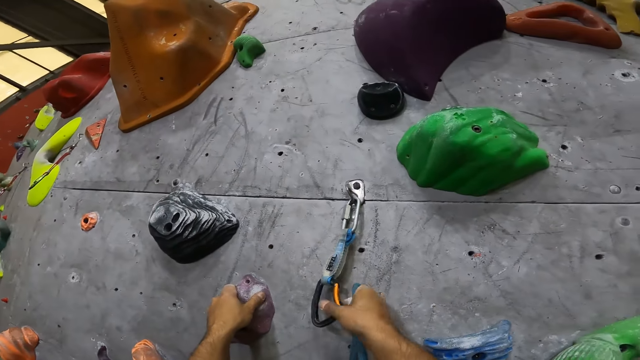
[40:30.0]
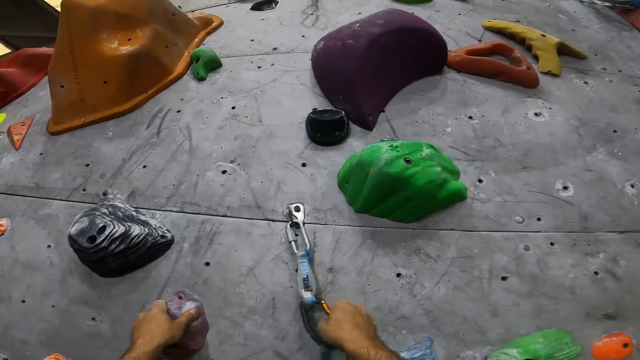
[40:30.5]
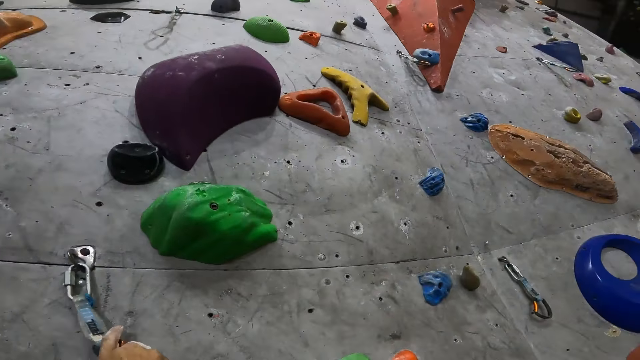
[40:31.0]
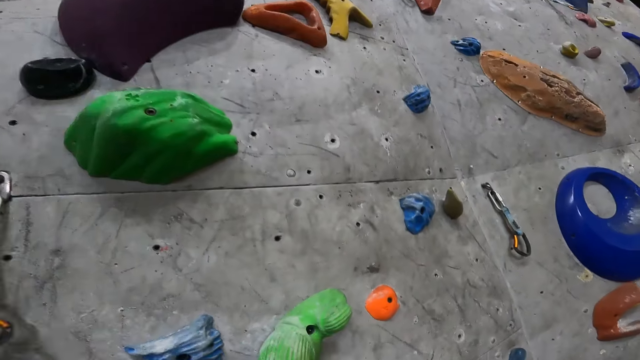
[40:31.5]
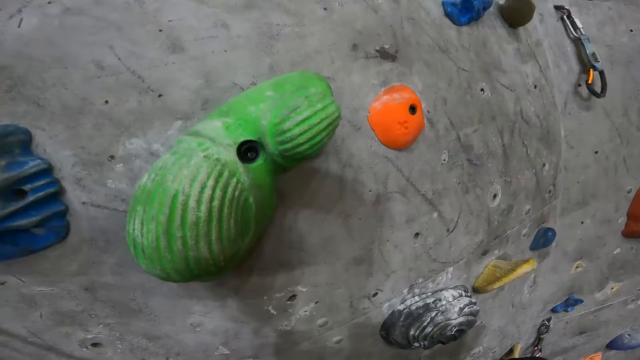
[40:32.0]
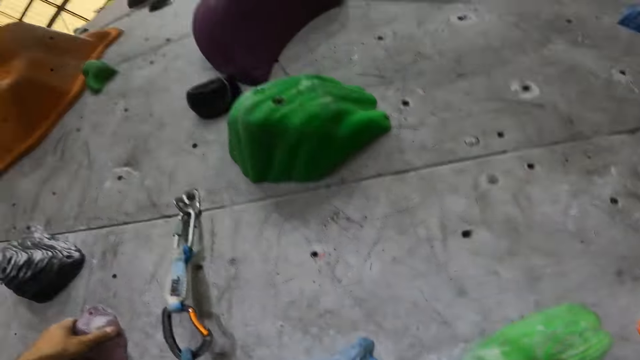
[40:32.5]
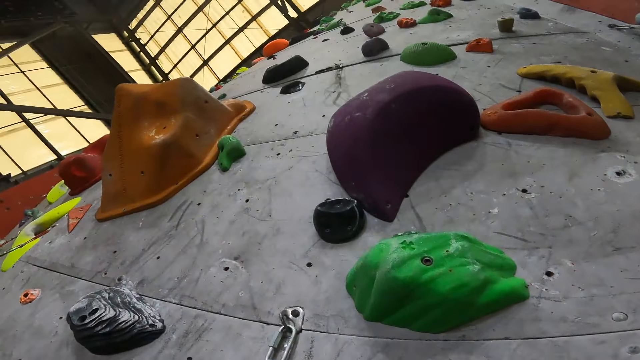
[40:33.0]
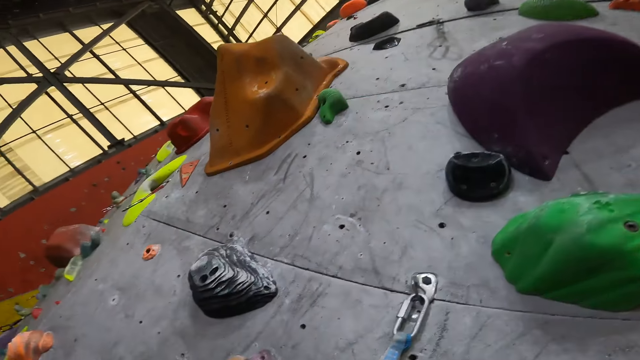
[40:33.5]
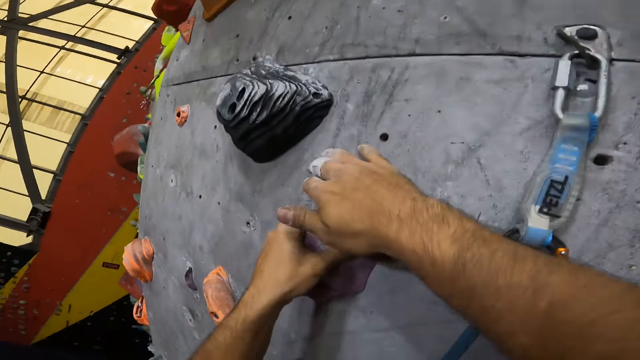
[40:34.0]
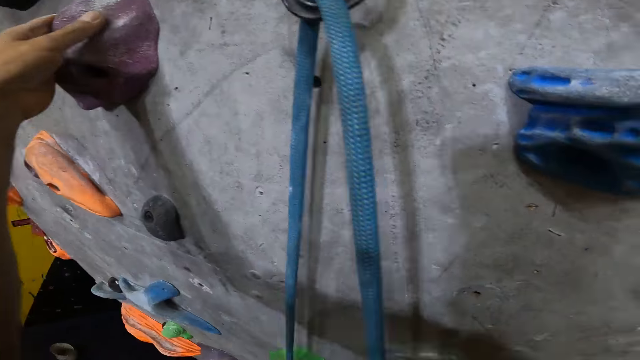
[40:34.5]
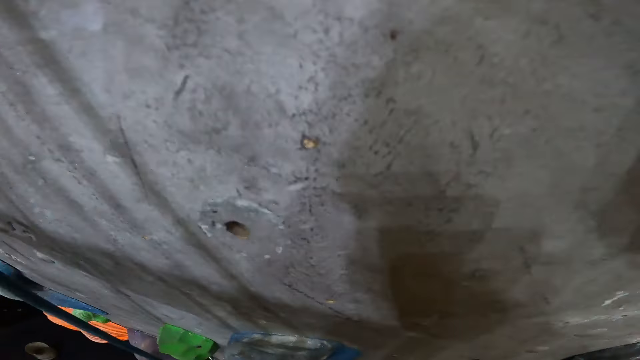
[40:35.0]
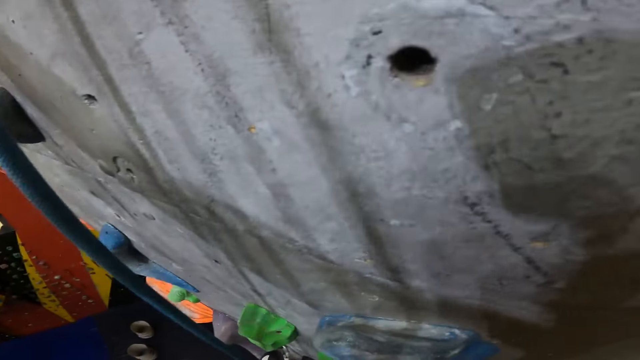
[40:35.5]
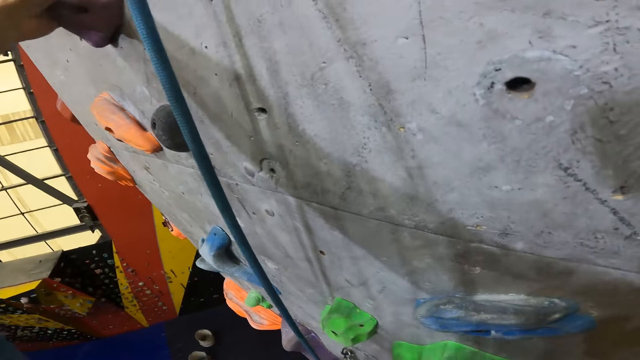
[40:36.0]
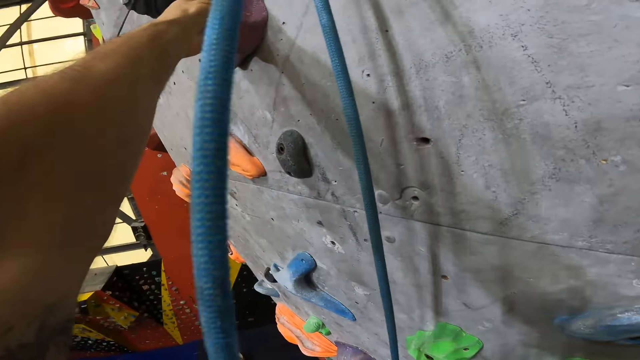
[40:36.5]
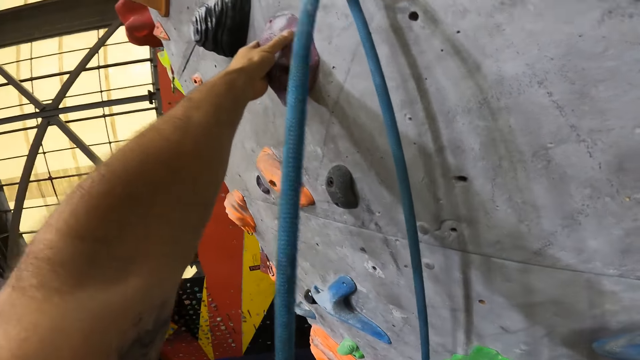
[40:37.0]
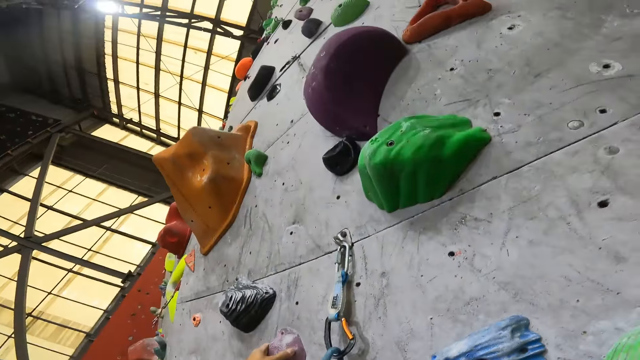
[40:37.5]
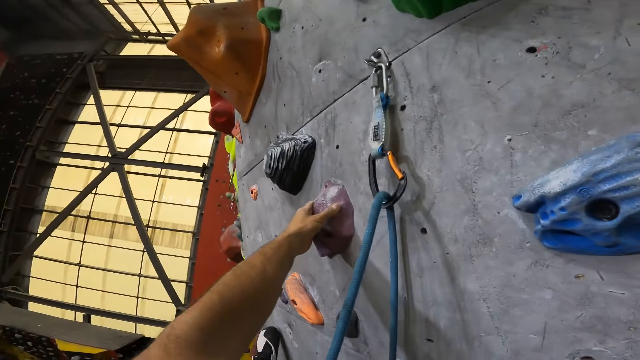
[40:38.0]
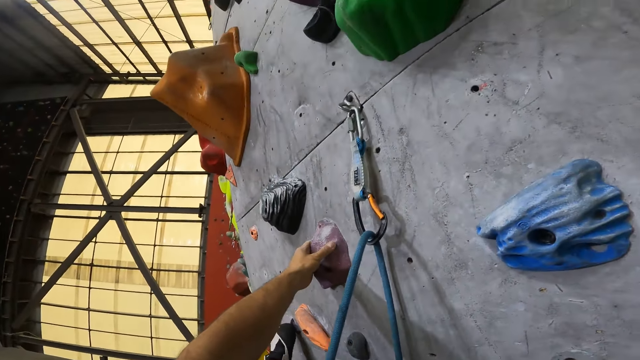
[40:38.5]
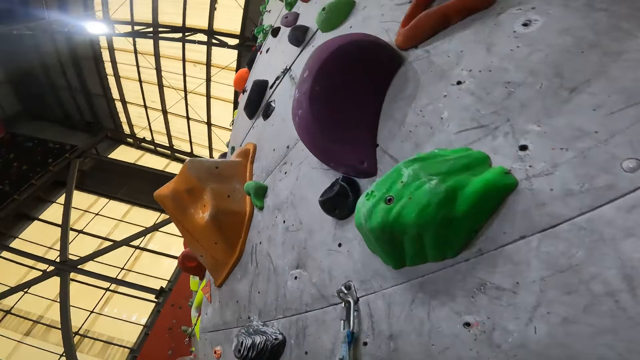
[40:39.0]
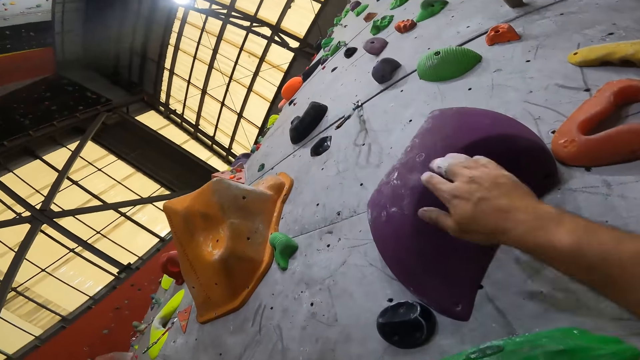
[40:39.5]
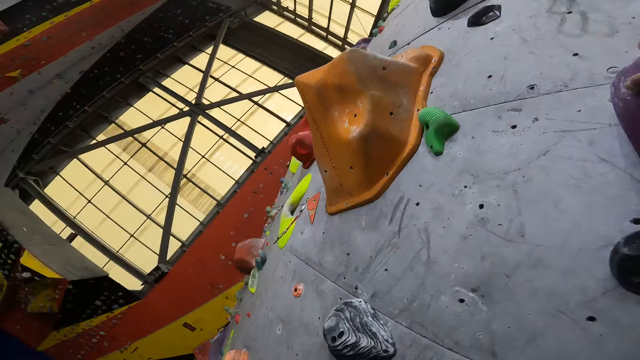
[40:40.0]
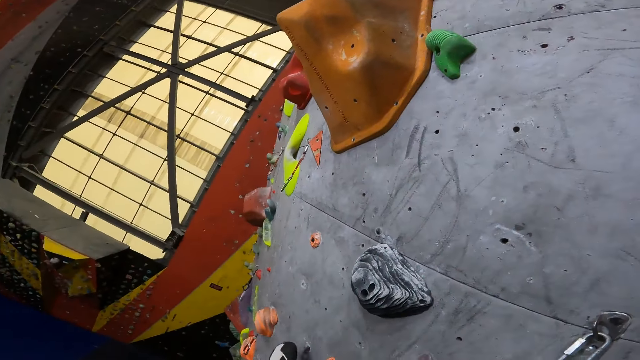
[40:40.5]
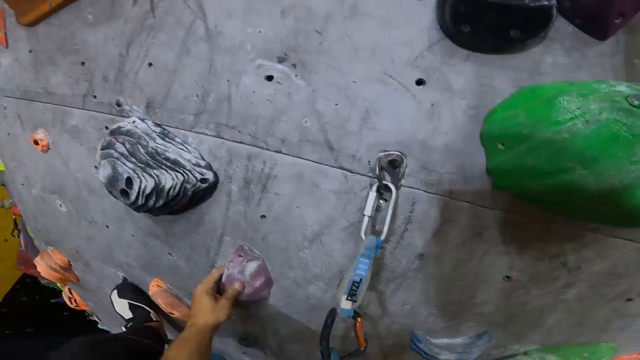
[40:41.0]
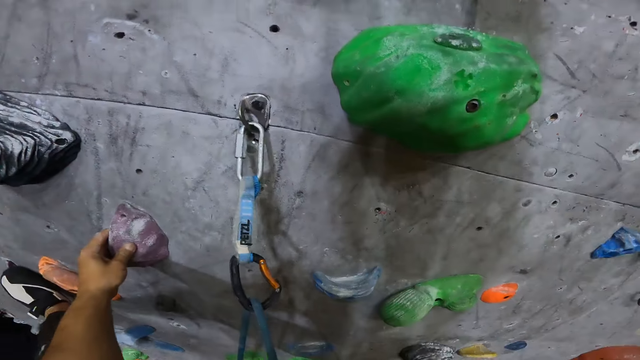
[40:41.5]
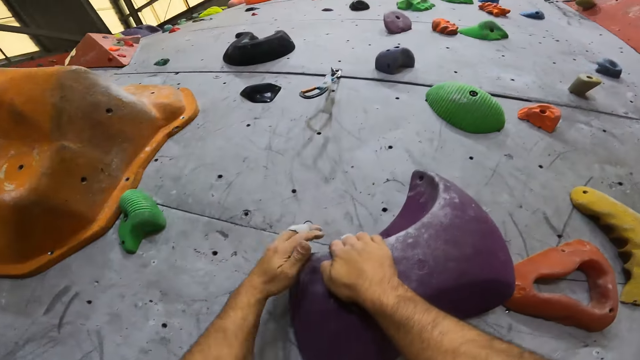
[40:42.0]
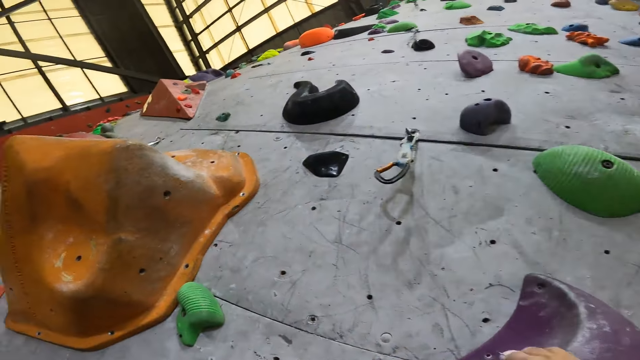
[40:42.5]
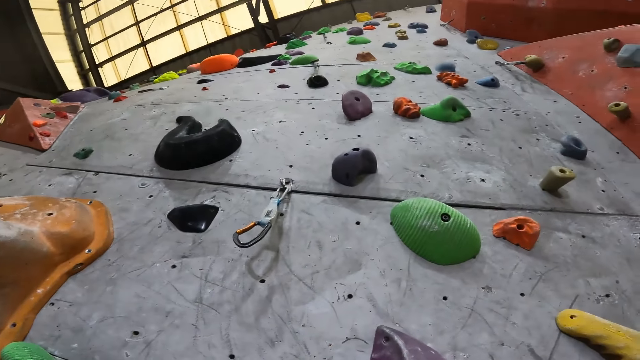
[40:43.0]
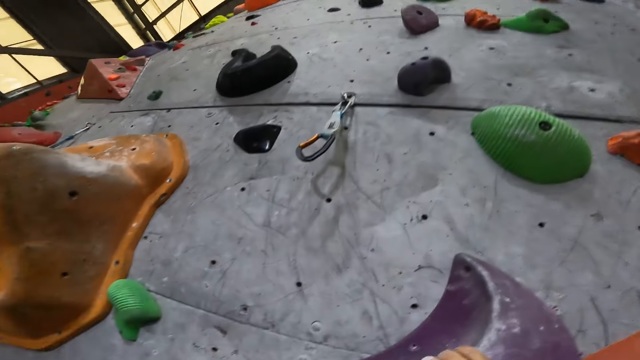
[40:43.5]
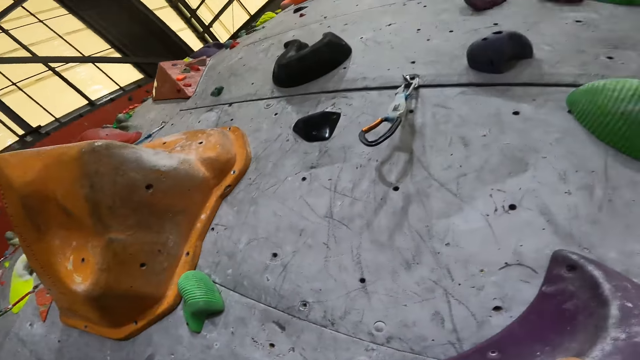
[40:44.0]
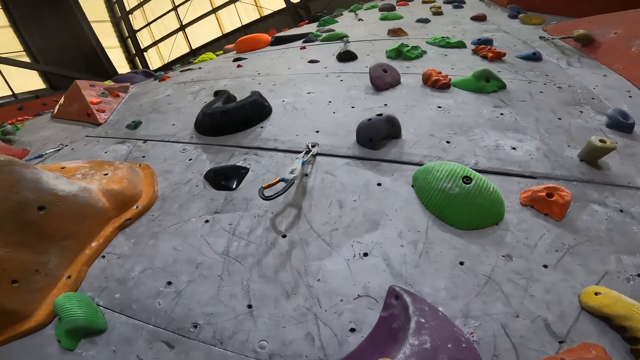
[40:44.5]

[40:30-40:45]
The camera wearer holds a carabiner on the wall. They attach a rope to the carabiner. They climb up the wall. They hold a hold on the wall.

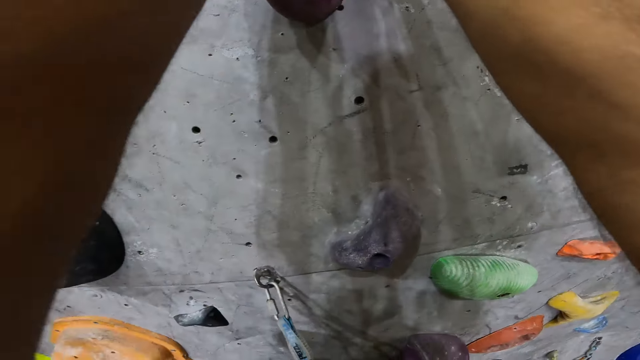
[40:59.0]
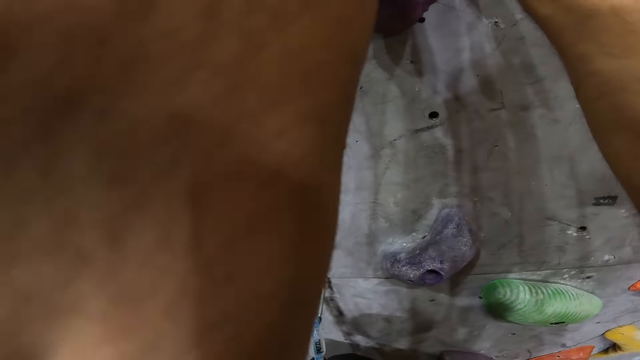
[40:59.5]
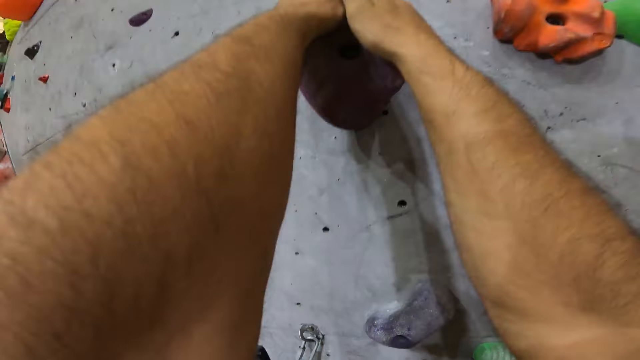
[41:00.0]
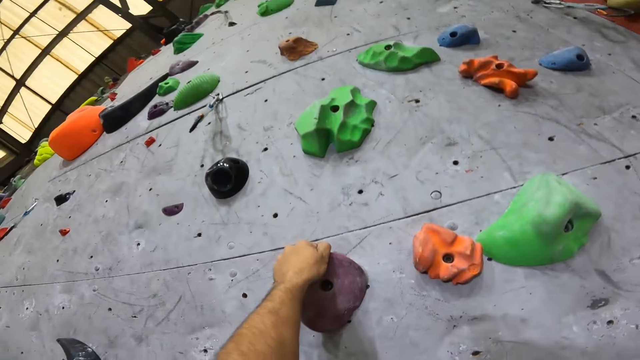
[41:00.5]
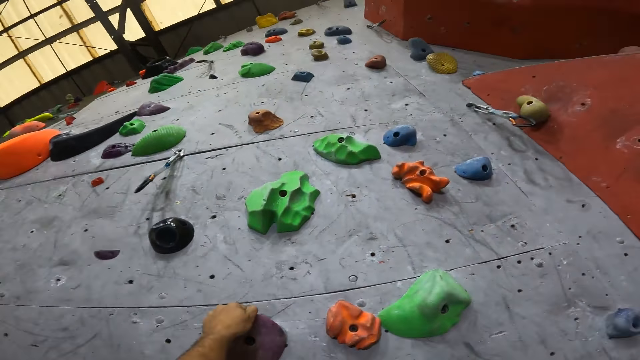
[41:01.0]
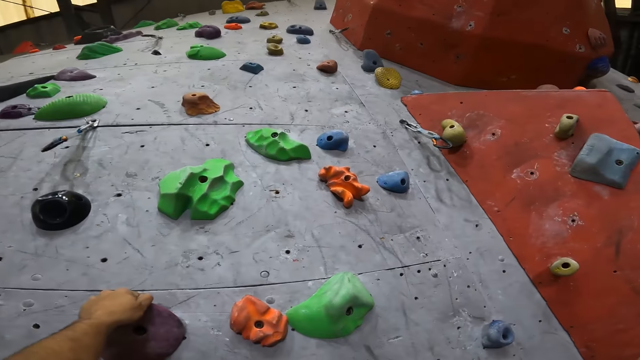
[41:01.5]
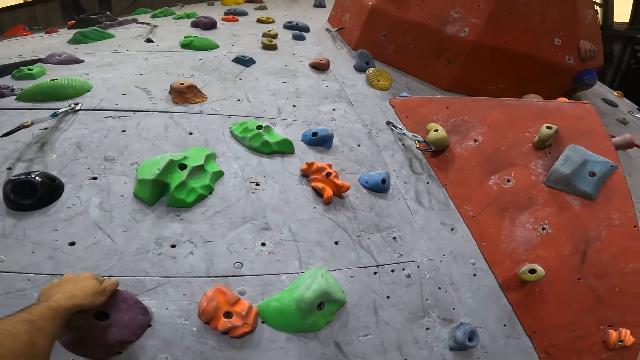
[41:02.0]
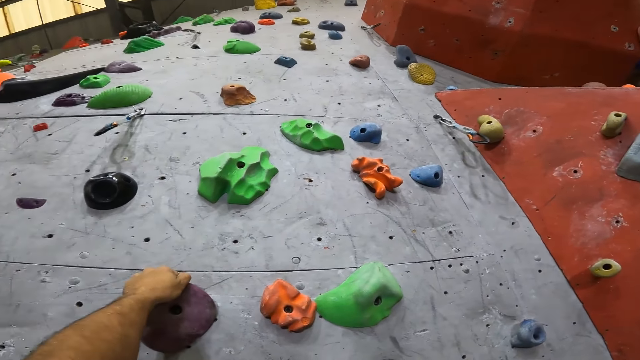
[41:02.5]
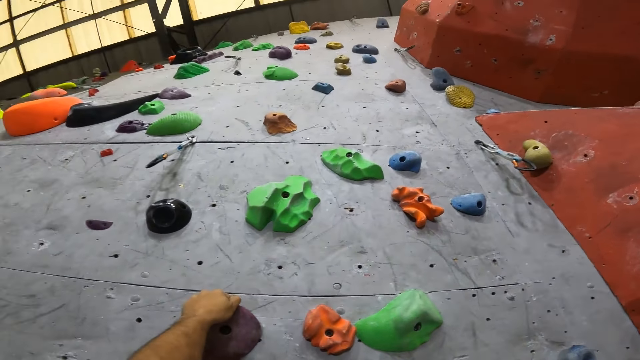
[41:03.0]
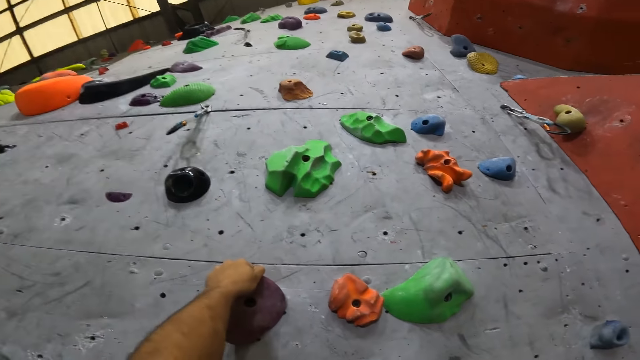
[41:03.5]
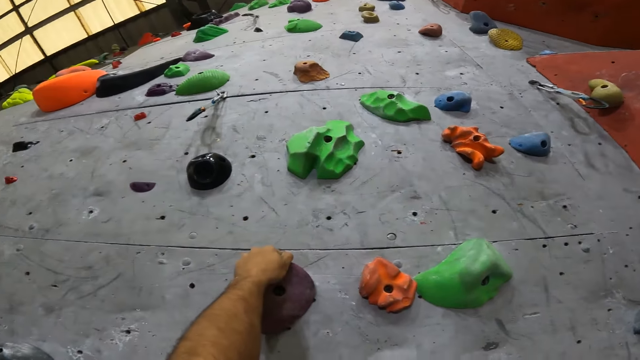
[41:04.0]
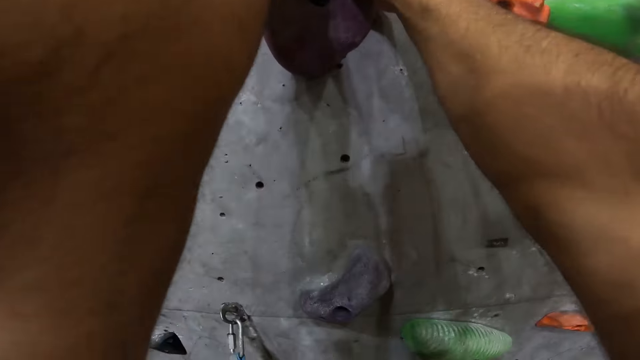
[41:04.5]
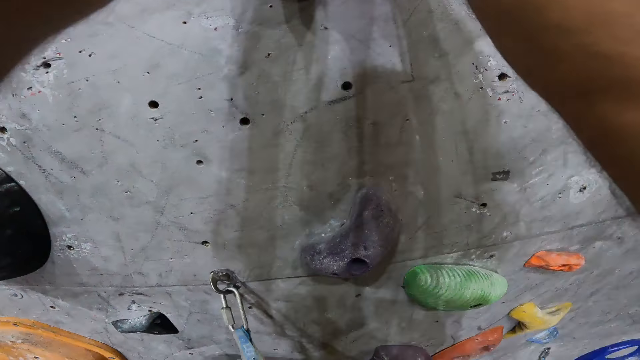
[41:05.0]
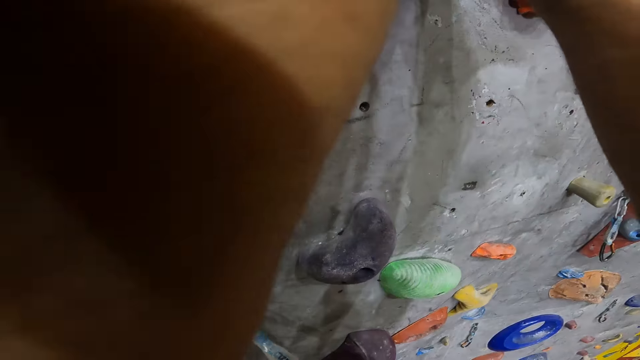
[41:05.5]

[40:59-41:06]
The camera wearer looks around.
